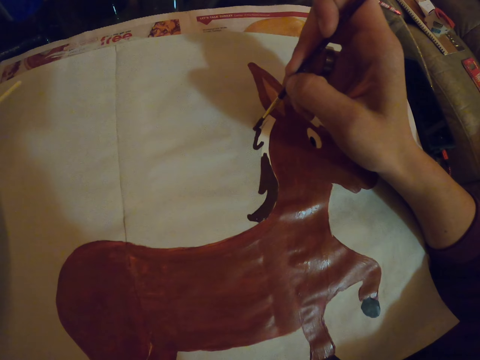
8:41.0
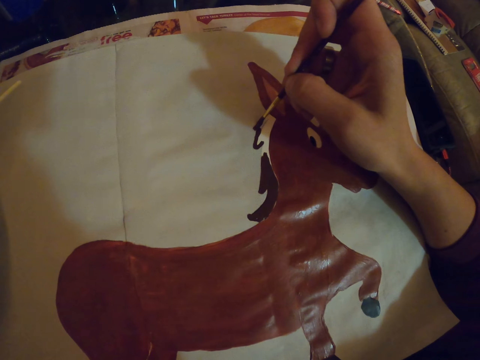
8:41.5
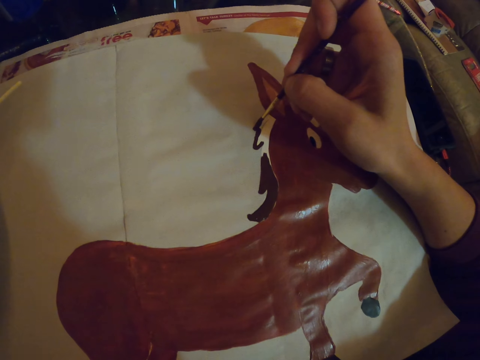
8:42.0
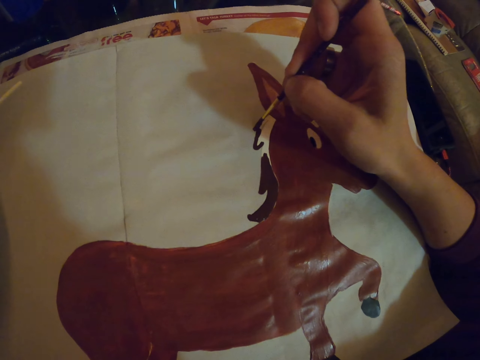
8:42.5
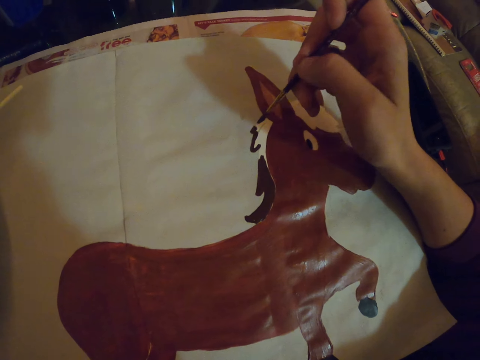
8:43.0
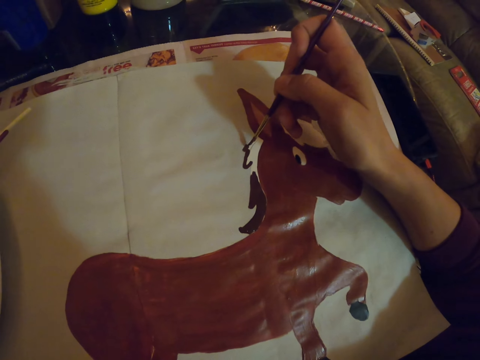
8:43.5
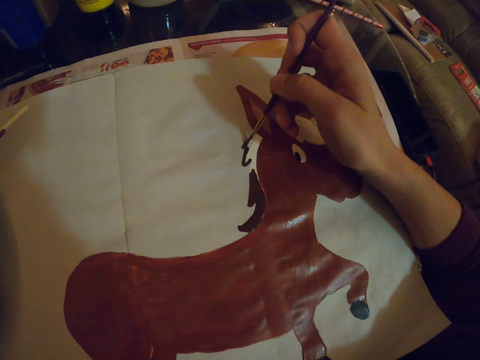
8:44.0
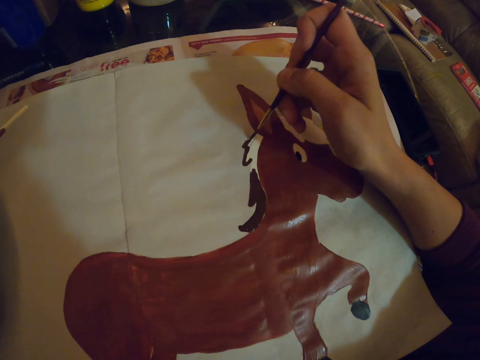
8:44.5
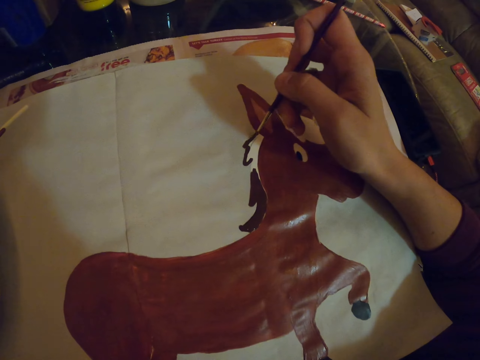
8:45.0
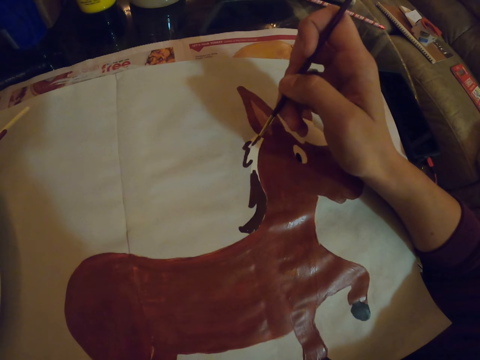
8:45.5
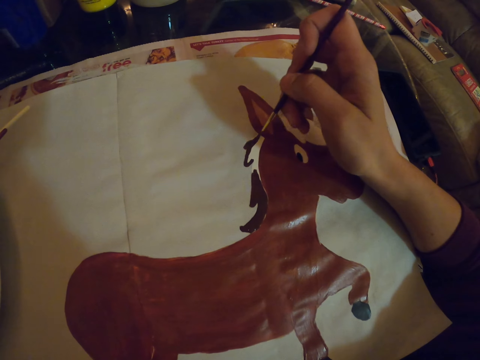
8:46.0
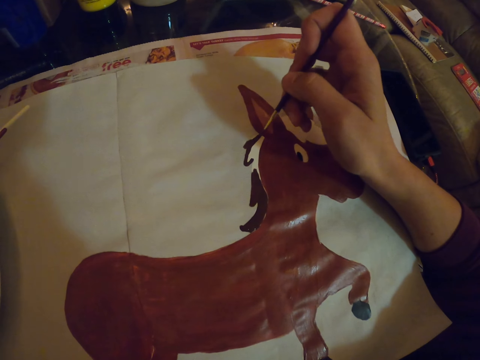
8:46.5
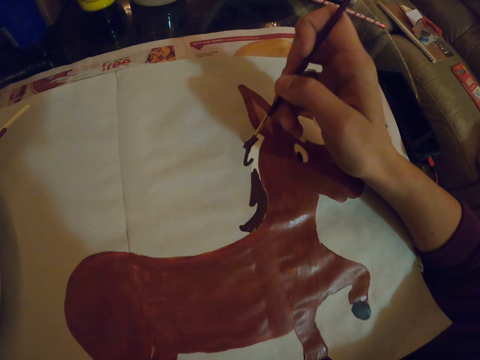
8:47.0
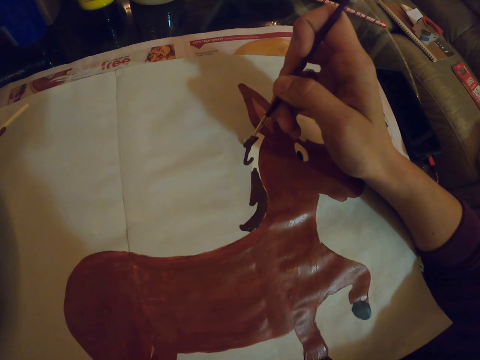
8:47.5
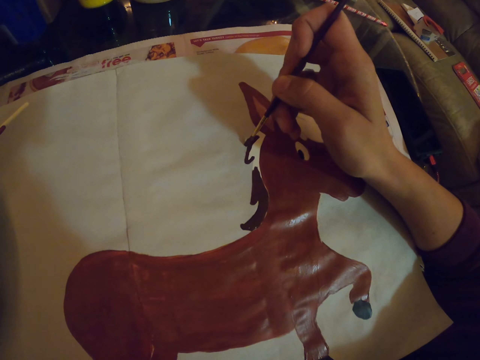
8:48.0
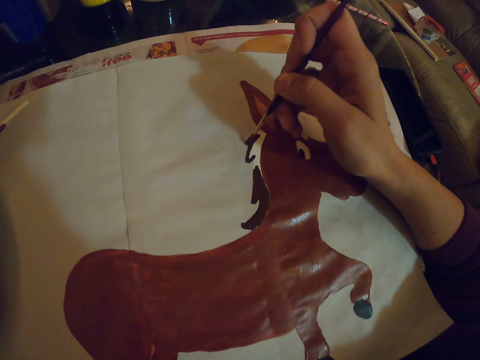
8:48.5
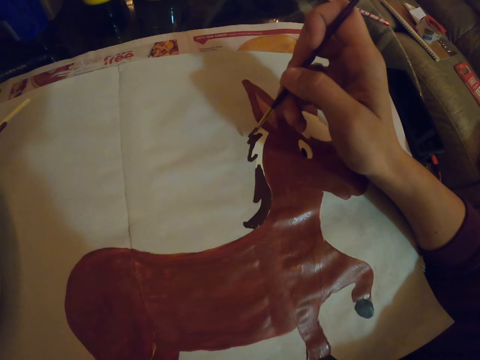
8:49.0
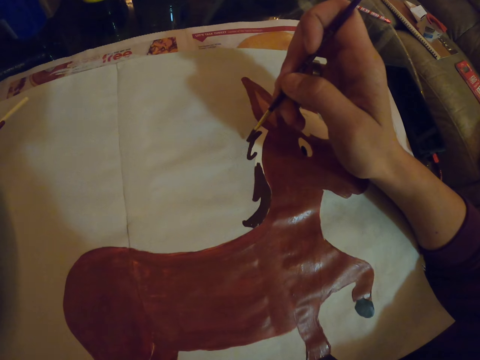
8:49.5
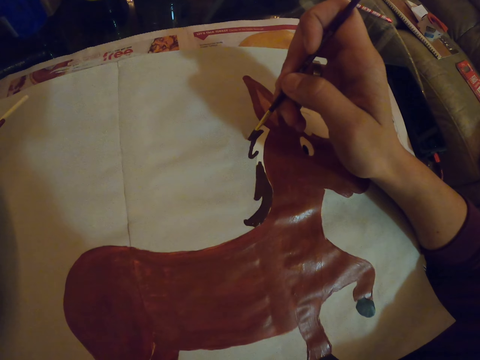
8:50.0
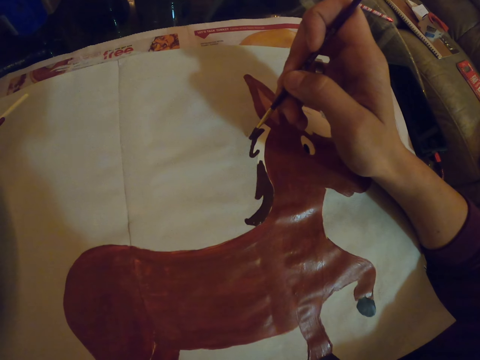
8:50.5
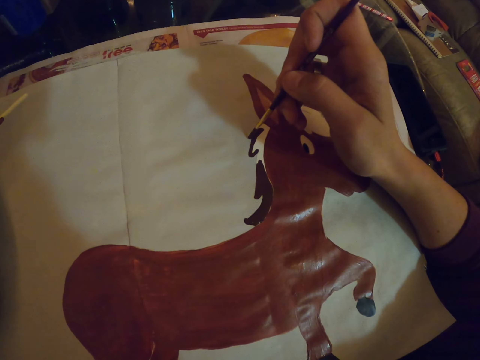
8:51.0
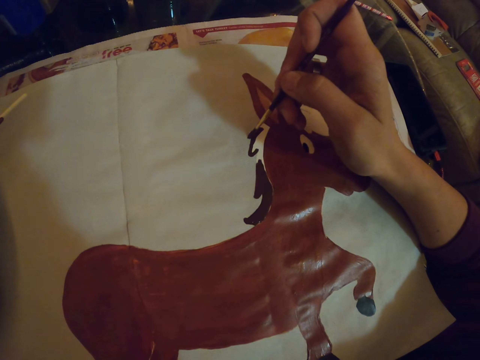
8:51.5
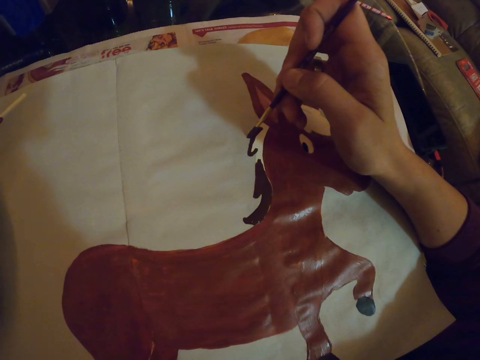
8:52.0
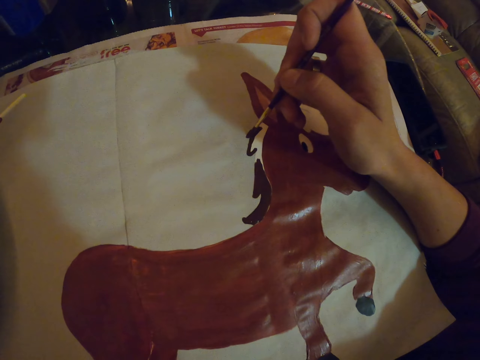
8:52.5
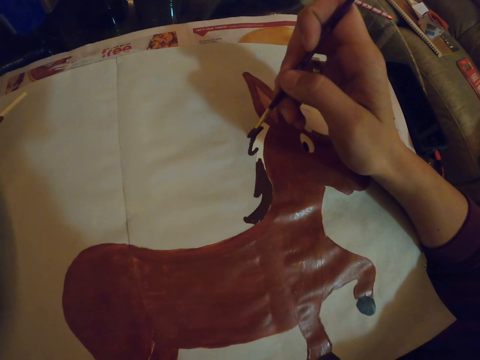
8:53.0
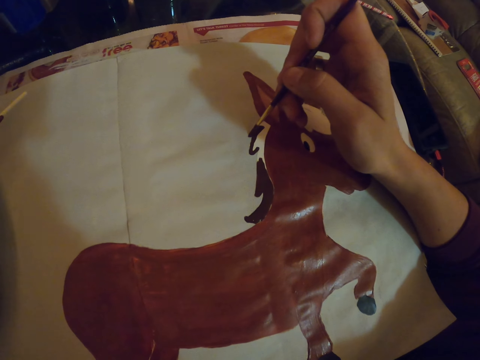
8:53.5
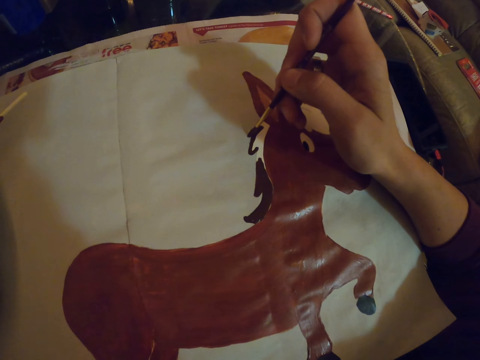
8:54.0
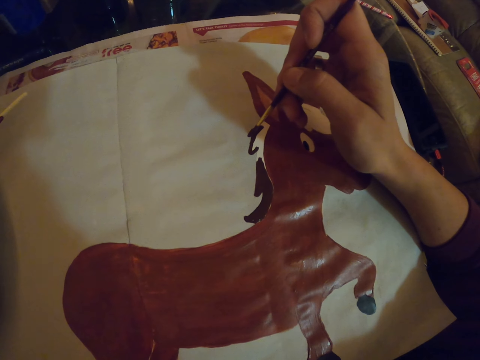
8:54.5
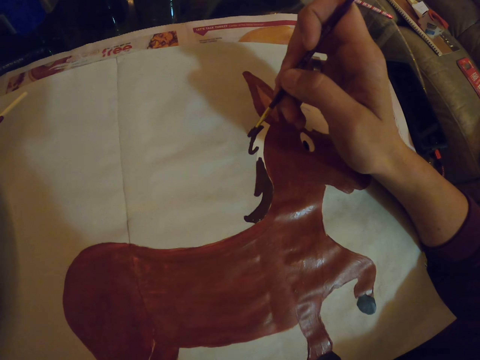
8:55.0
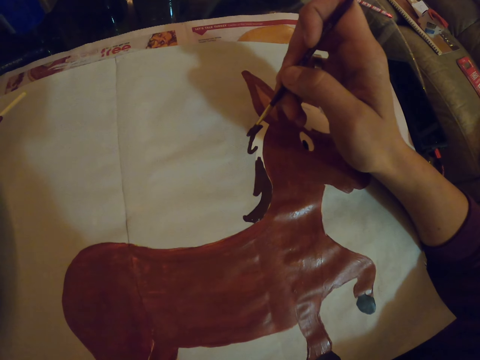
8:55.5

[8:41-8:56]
The camera wearer paints the drawing with a paint brush.

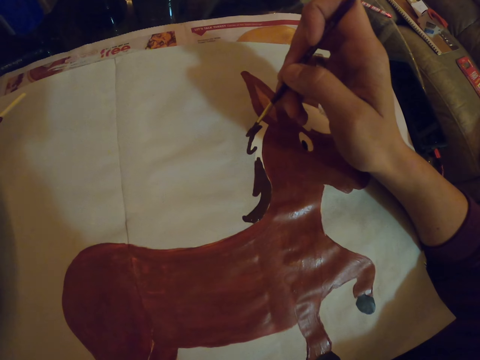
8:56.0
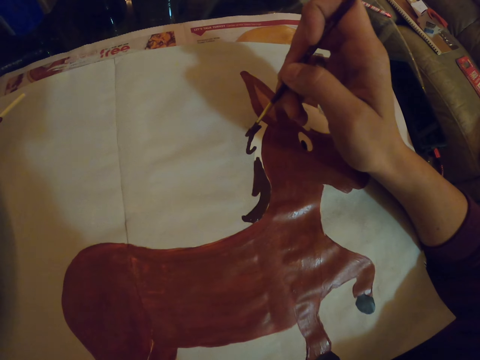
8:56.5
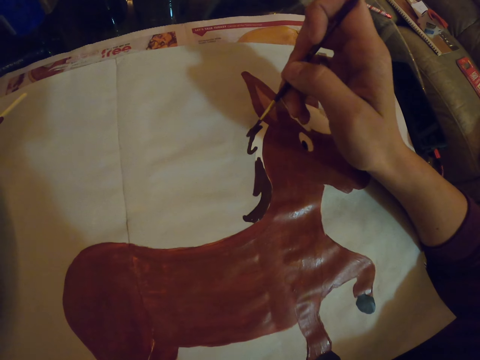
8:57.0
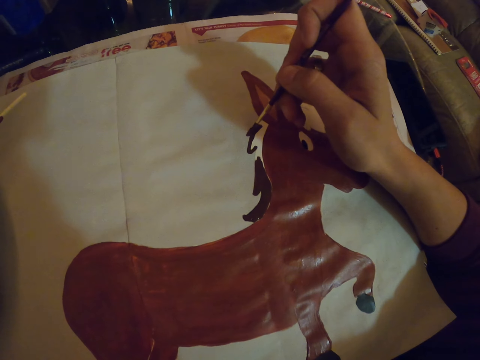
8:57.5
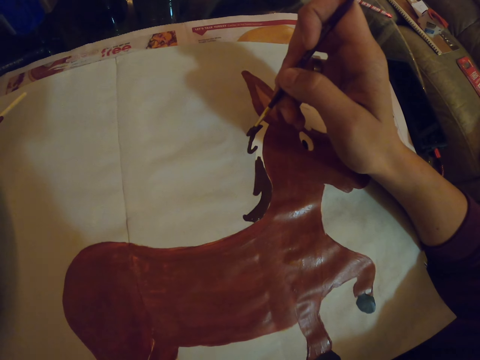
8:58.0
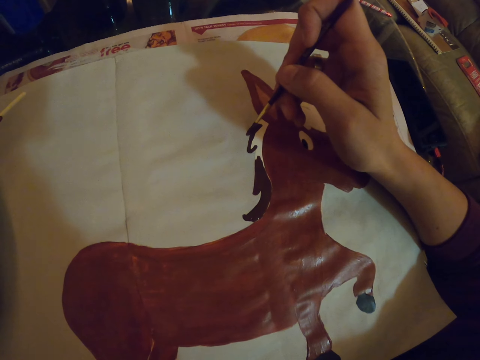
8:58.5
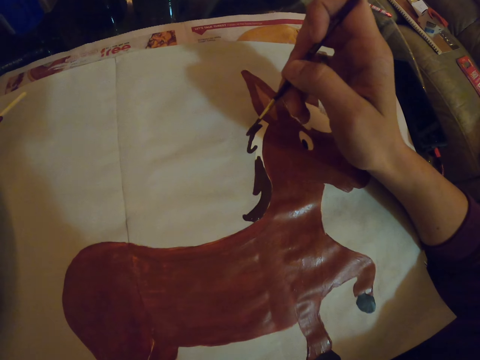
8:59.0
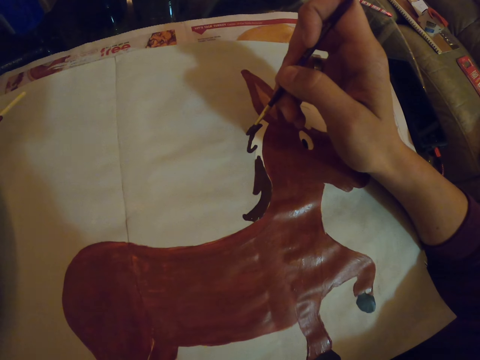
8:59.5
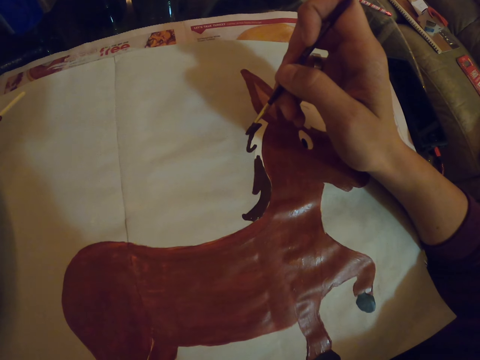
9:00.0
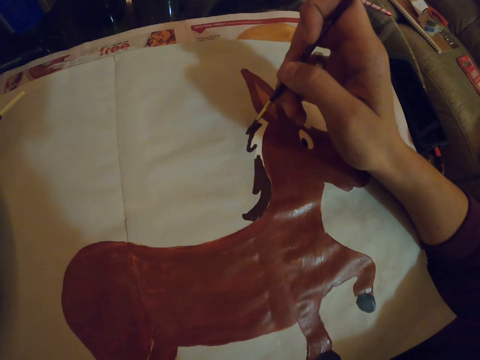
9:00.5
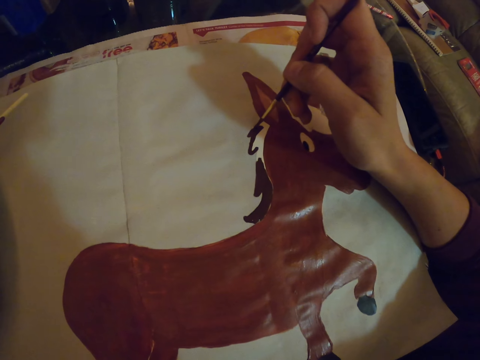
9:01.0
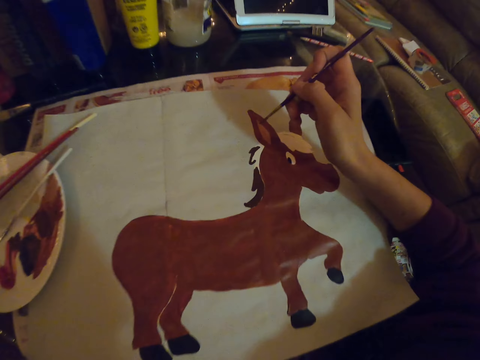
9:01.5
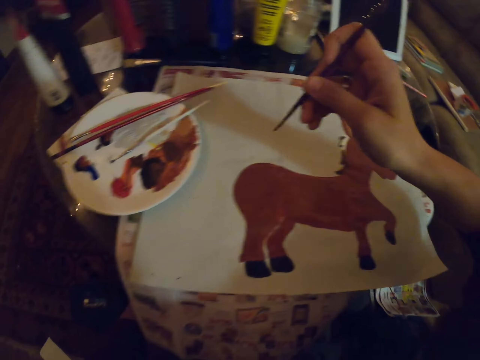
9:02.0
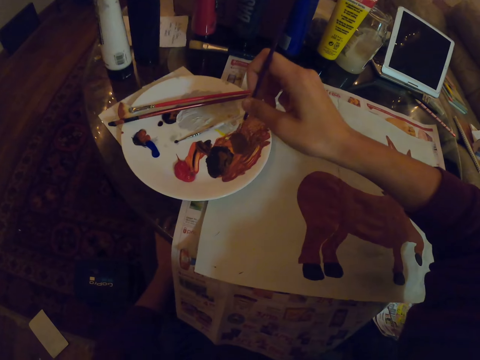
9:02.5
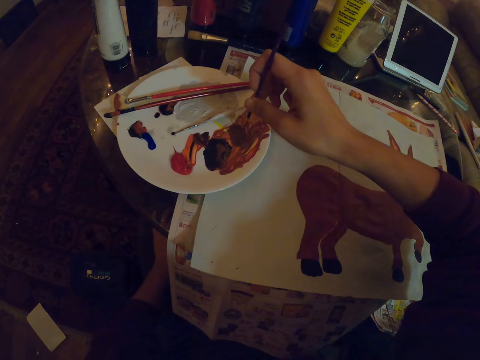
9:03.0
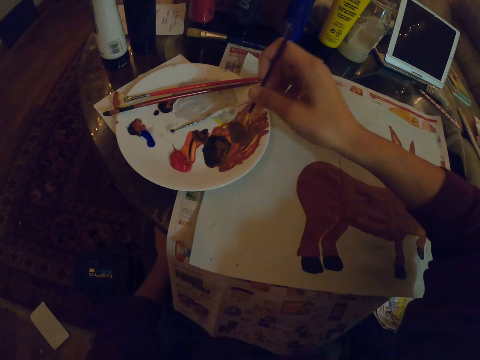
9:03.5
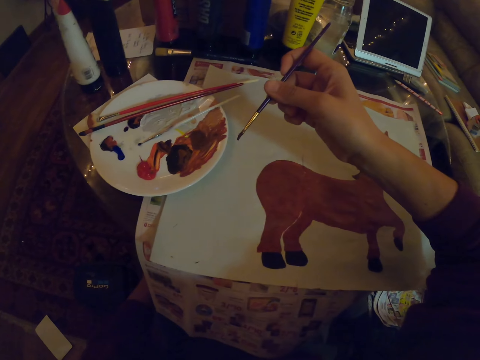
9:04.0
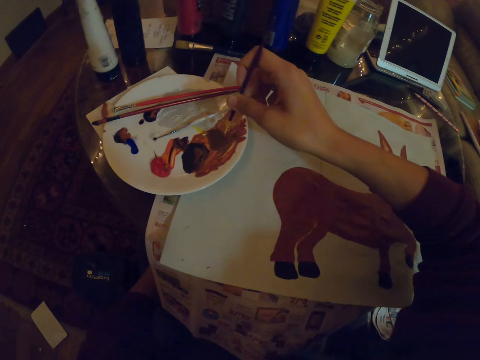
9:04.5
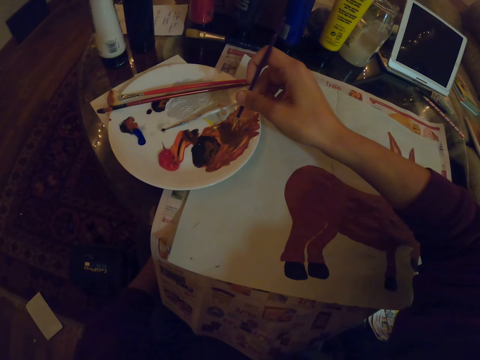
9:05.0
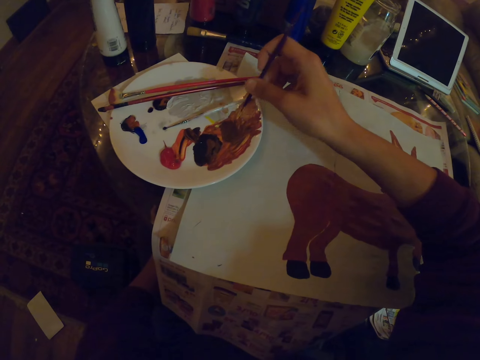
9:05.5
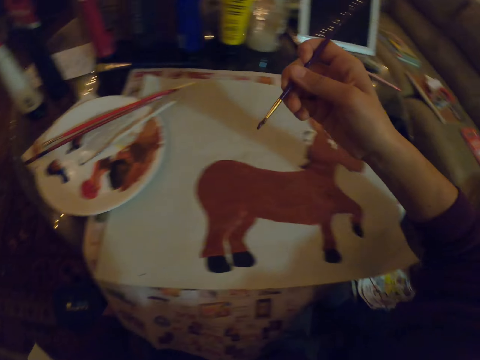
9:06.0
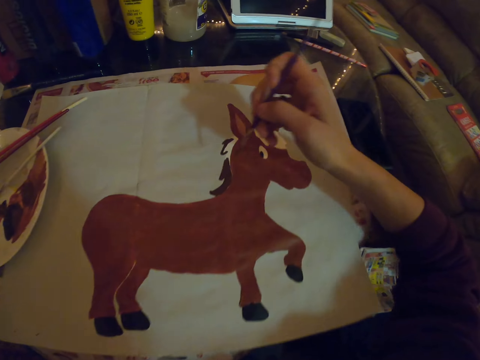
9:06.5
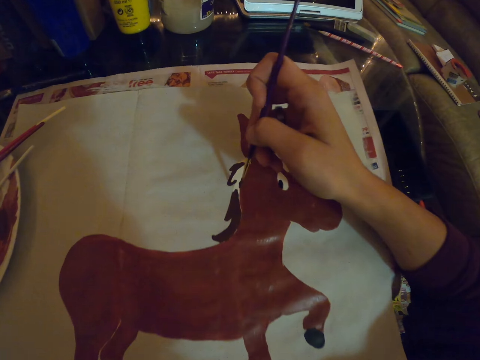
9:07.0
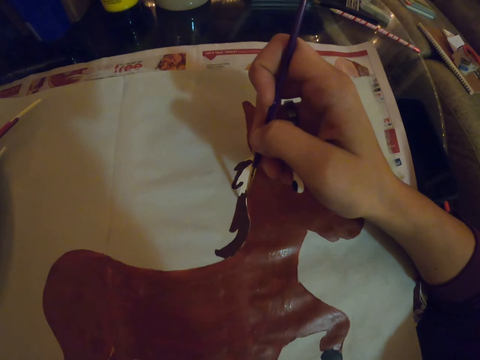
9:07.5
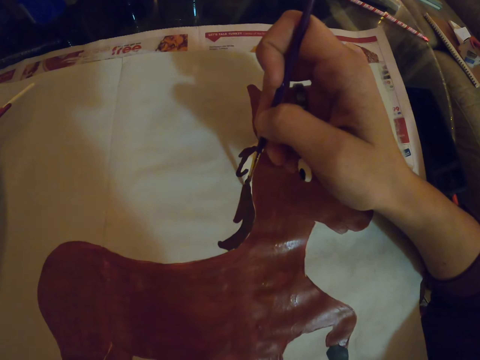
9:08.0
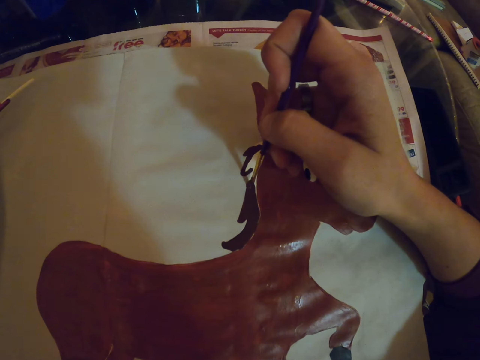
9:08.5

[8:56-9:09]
The camera wearer takes paint from a bowl with a paint brush. They paint the drawing with the paint brush.
